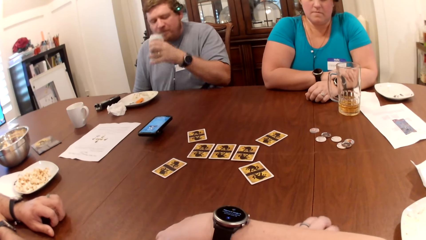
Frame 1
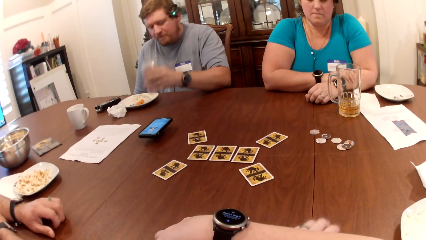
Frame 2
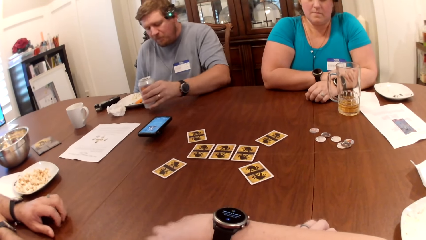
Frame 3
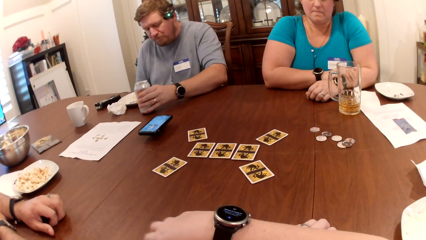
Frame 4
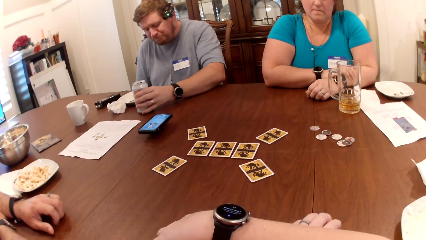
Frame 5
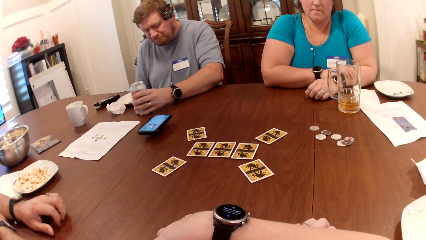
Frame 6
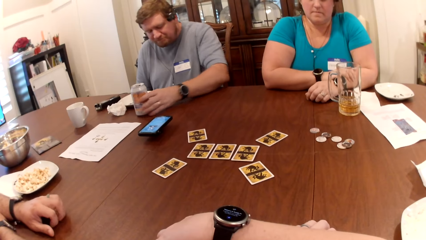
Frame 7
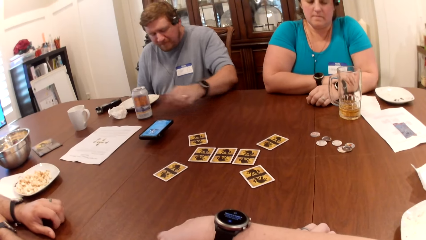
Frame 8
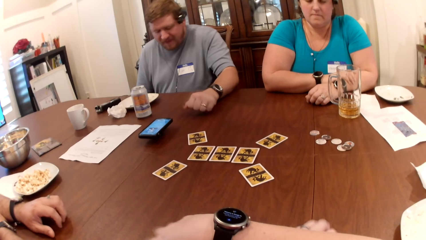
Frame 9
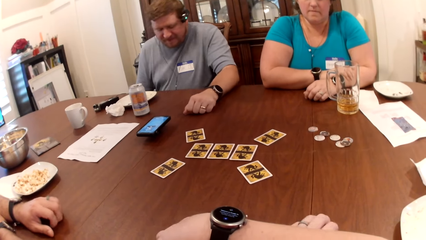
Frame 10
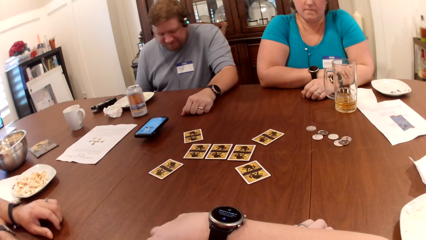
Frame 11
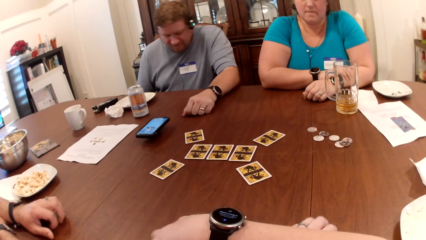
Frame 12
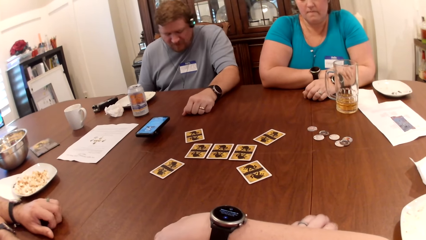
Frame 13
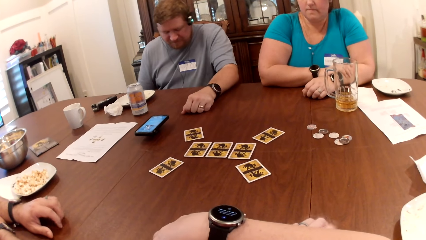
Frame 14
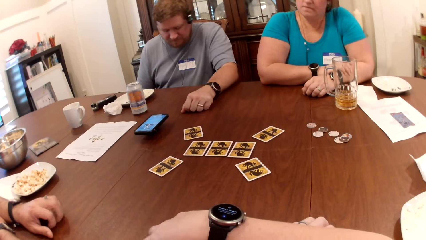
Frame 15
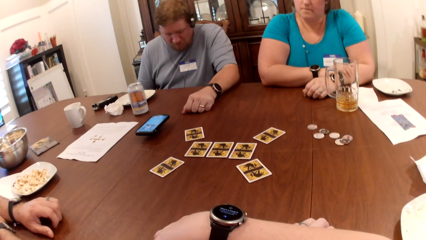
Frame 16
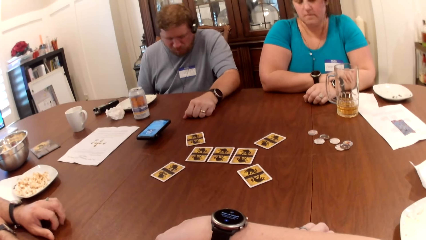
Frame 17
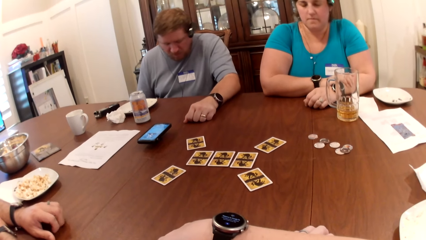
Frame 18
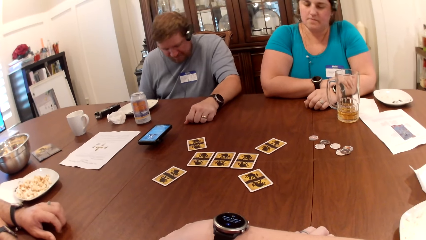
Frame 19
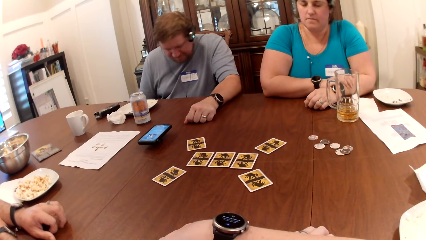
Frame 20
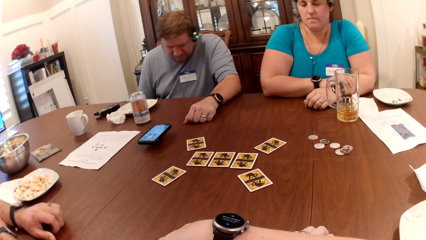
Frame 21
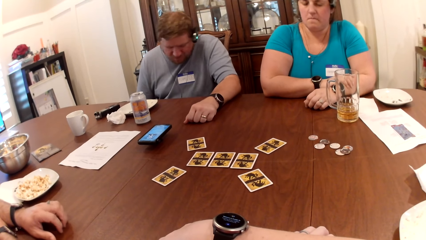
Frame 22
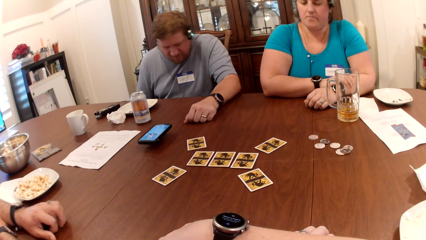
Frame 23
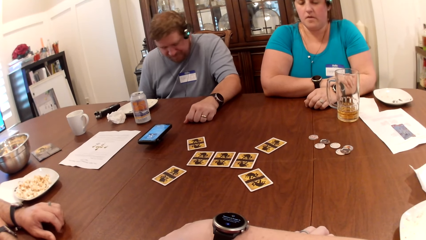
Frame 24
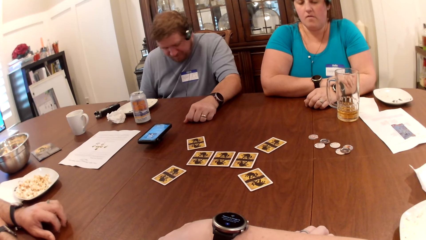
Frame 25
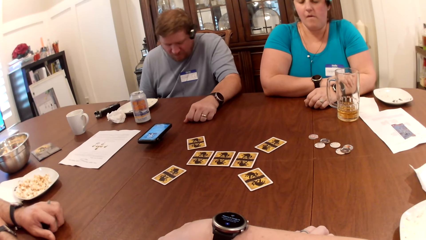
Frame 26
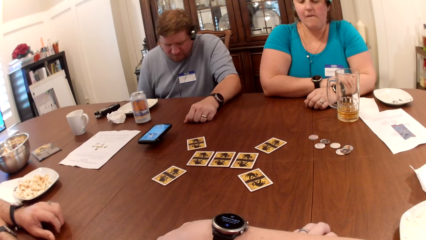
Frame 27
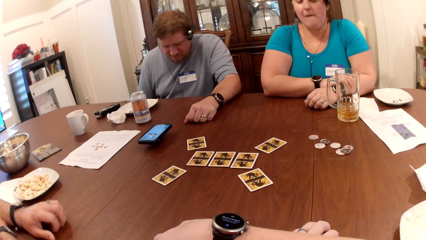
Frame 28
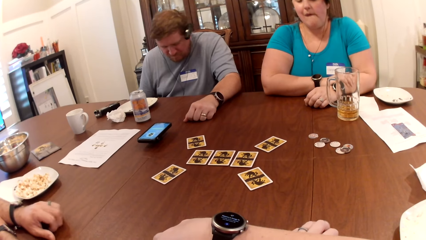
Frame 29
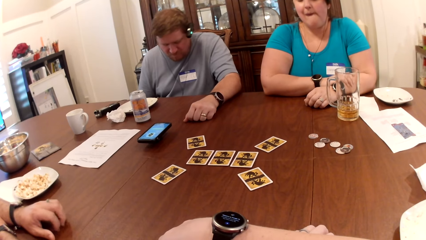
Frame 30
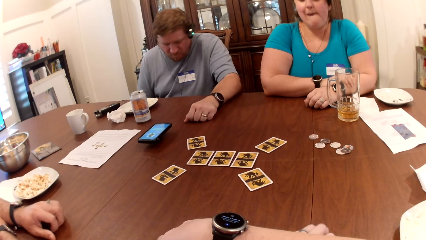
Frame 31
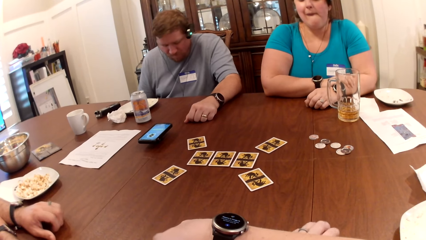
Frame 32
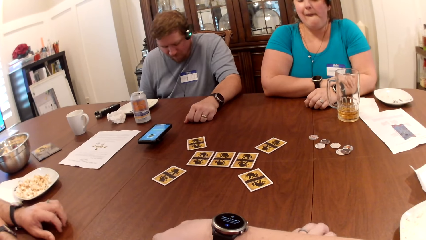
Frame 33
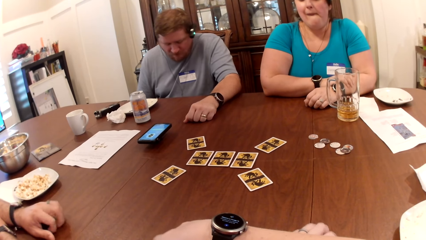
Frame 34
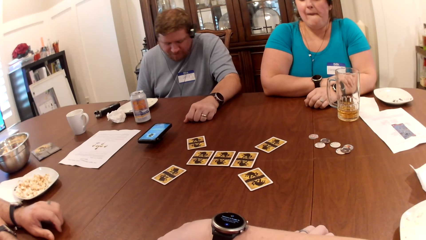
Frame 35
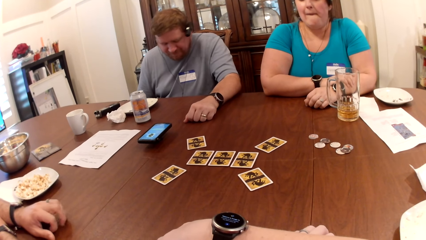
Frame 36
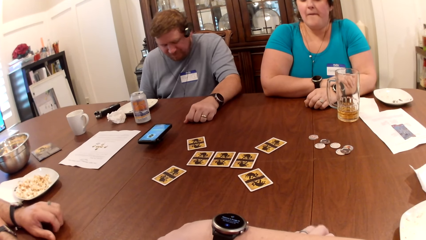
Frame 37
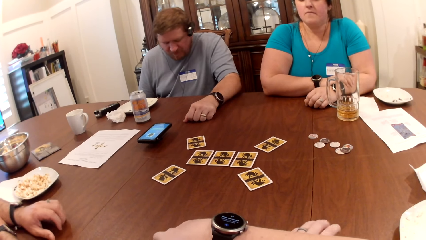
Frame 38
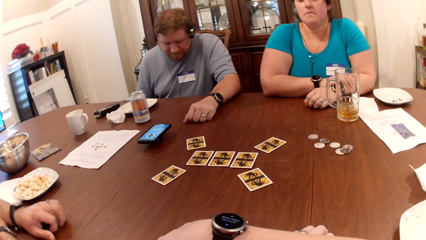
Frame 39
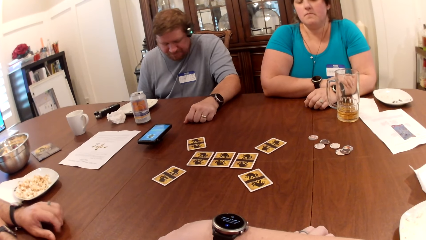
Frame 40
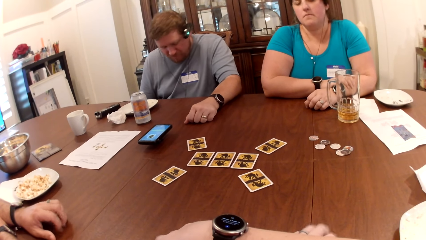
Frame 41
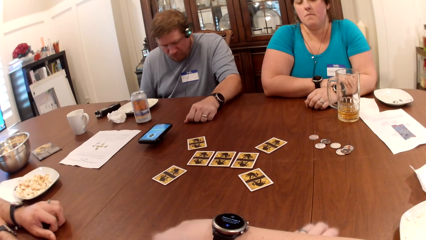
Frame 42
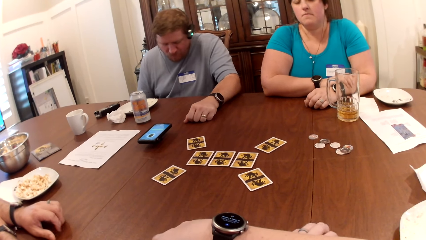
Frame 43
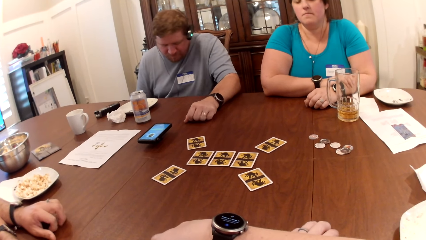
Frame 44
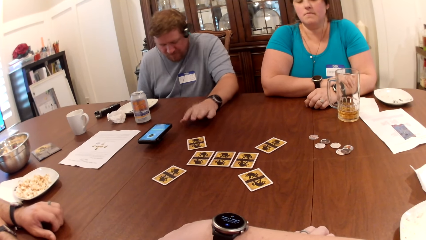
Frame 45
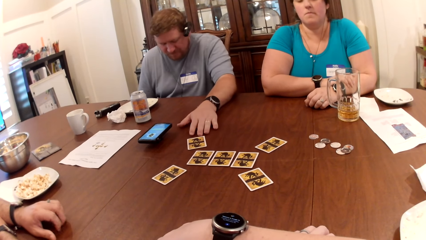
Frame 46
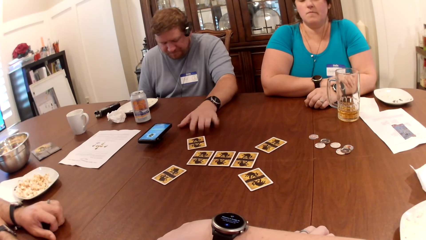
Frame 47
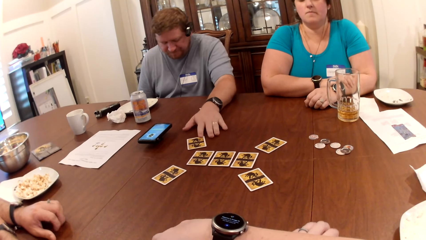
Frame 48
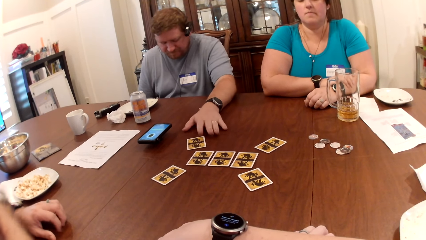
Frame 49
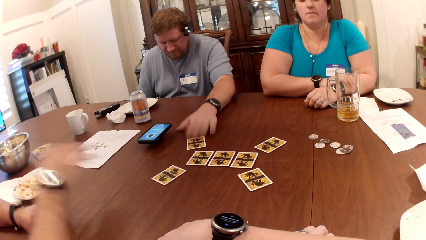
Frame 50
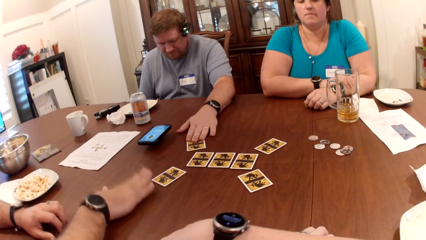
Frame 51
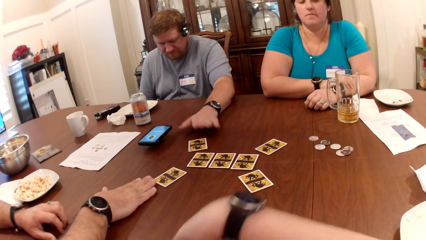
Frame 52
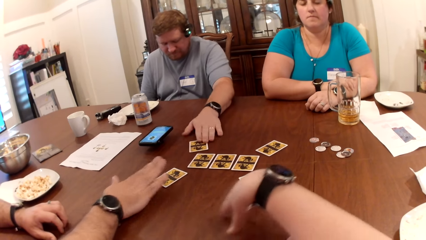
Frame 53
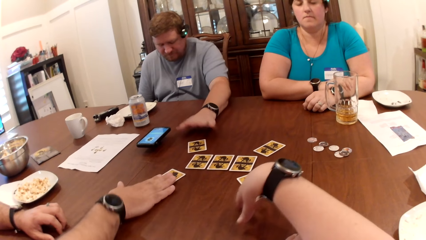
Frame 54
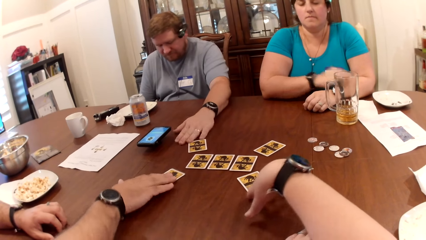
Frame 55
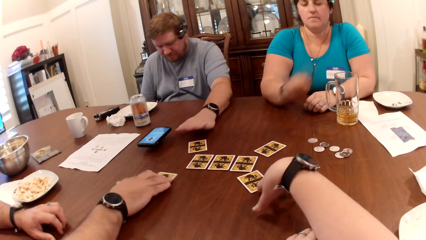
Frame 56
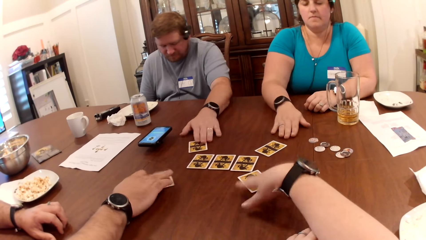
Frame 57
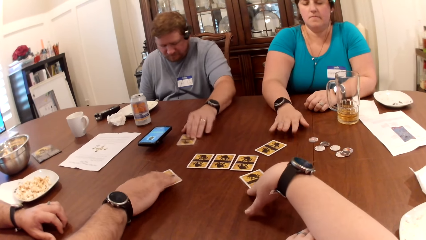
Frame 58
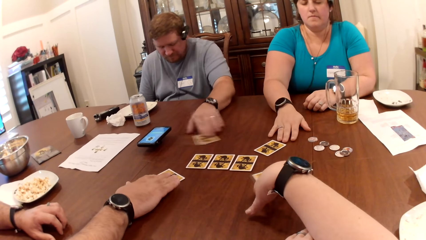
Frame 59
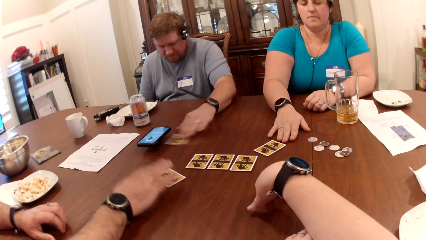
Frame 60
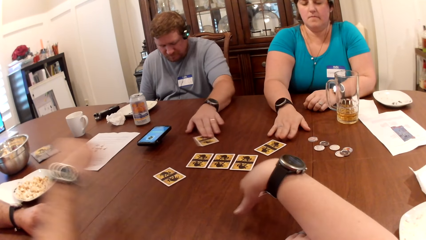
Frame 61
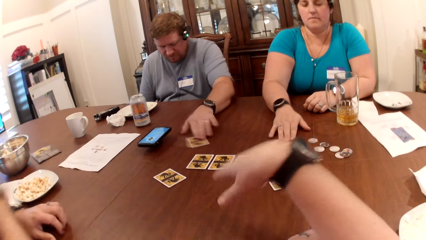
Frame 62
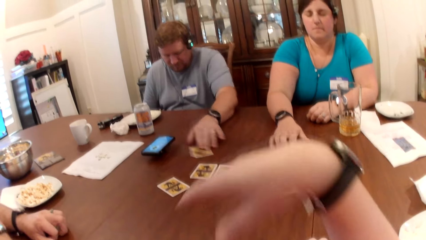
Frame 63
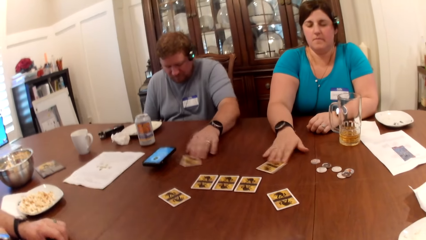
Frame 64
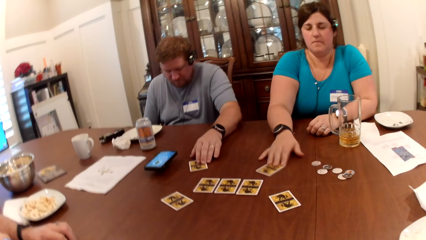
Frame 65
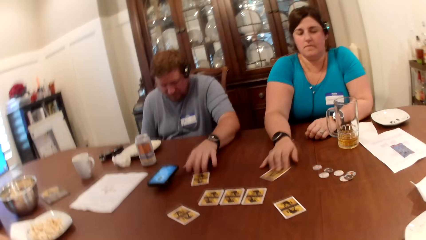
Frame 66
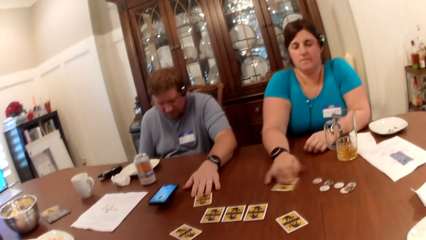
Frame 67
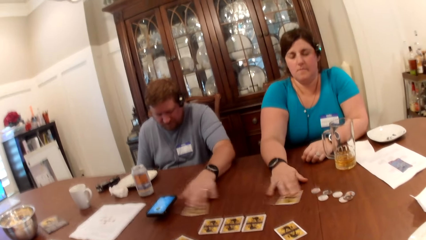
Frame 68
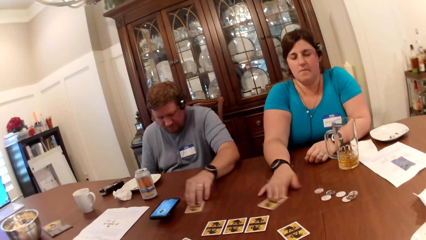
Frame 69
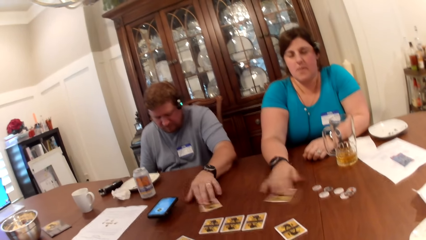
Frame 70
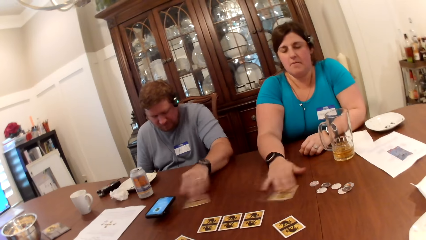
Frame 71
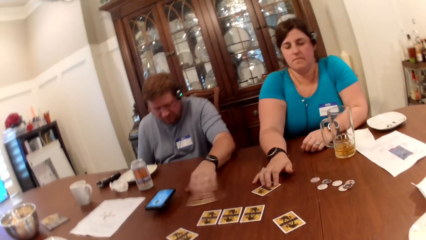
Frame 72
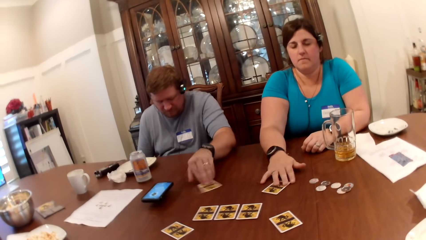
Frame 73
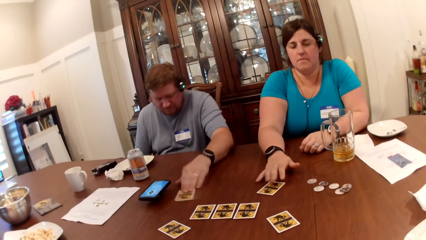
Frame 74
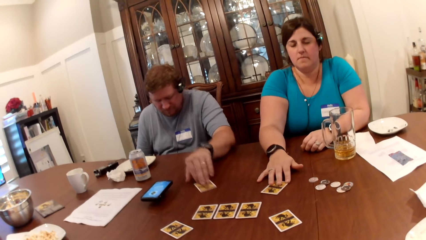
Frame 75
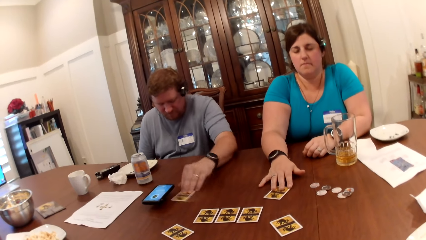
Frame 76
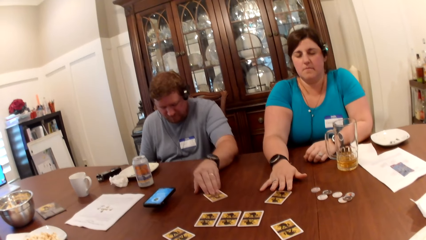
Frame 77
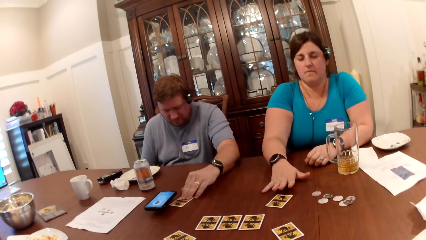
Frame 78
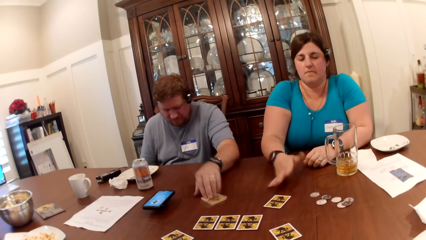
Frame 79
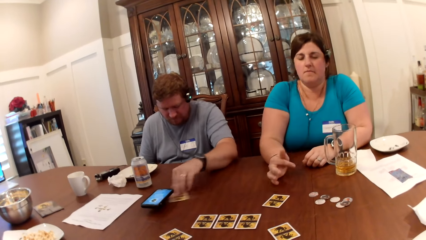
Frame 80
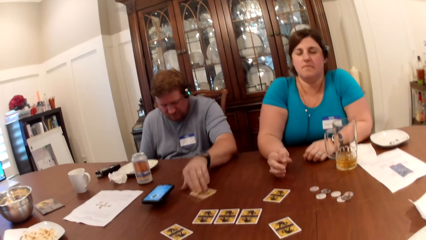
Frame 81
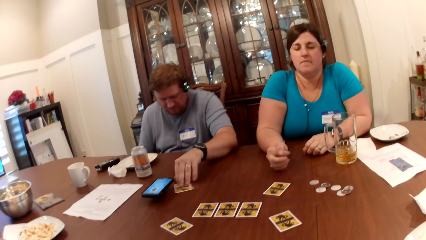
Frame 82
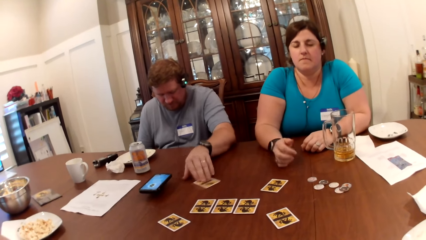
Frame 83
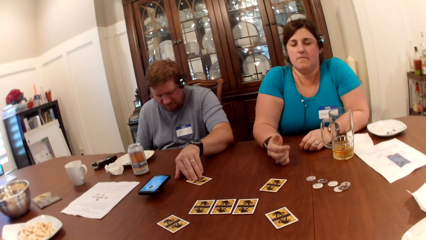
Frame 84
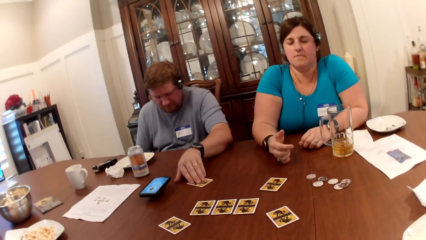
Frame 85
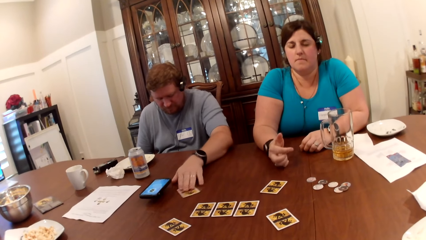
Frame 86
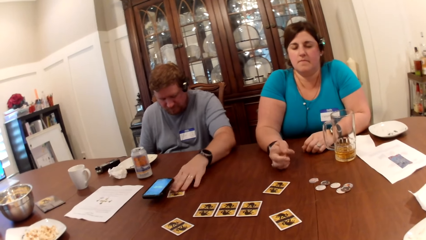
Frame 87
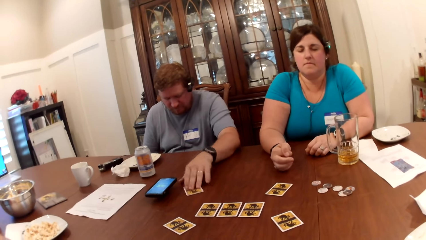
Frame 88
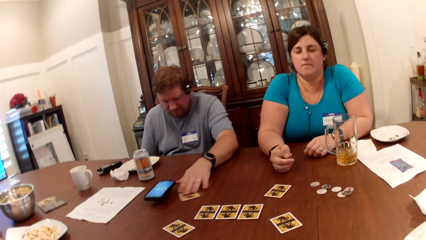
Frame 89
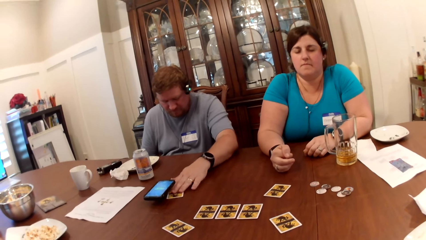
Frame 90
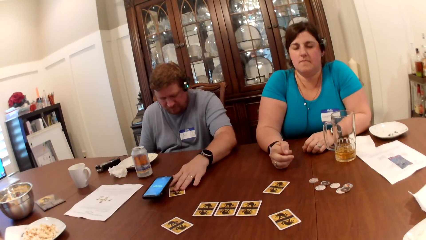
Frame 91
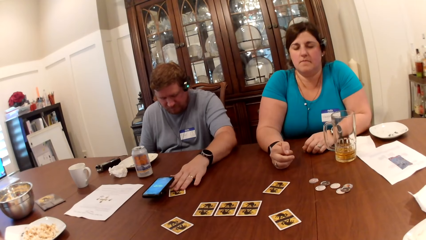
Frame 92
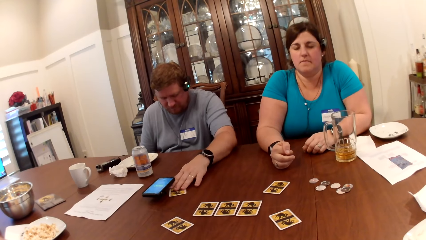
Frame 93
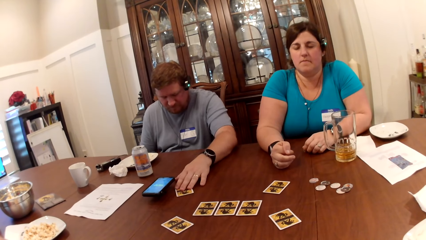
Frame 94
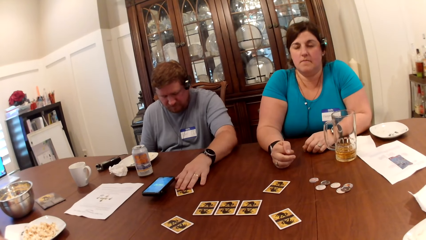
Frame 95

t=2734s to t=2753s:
A man drops the can of soda on the table with his left hand. He taps the table with his left hand. Another man taps the table with his right hand. The camera wearer moves the card on the table with her right hand. A woman moves her right hand on the table. The first man moves the card on the table with his left hand. The woman moves the card on the table with her right hand. She snaps her right hand on the table.
